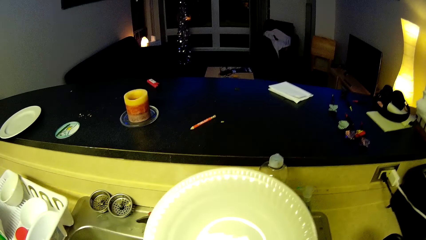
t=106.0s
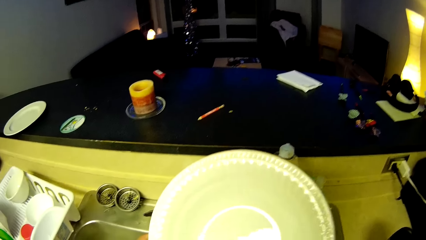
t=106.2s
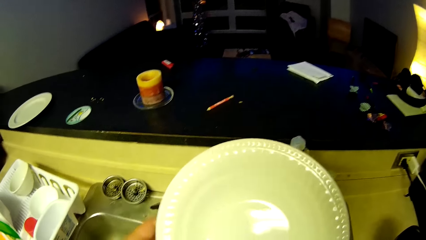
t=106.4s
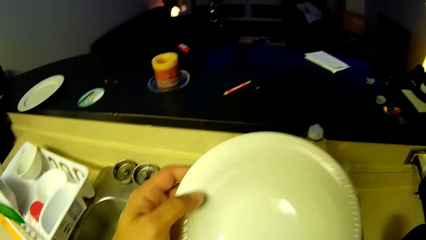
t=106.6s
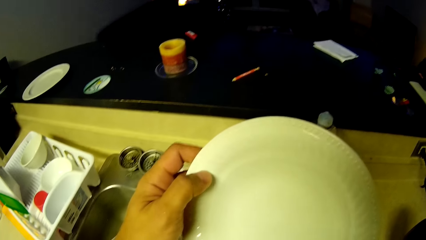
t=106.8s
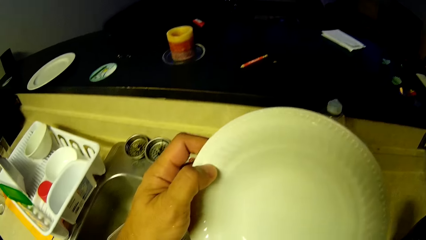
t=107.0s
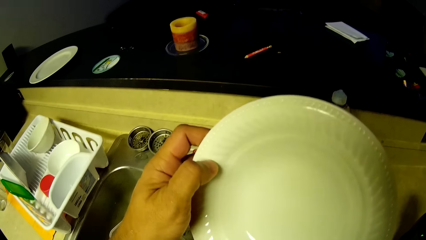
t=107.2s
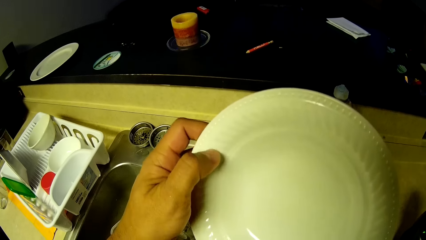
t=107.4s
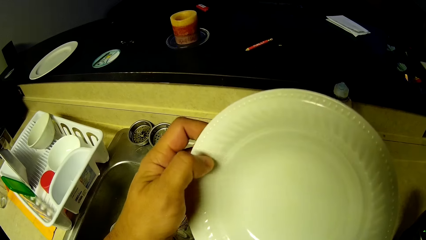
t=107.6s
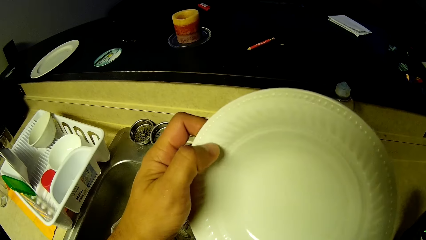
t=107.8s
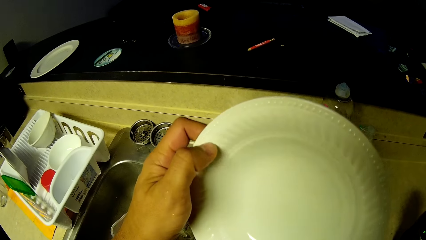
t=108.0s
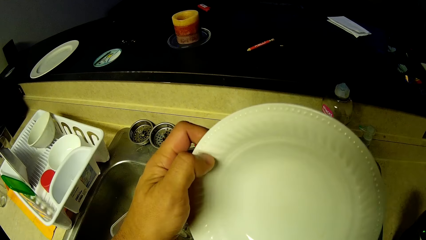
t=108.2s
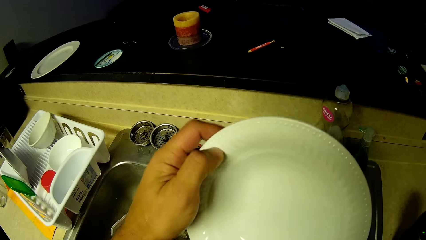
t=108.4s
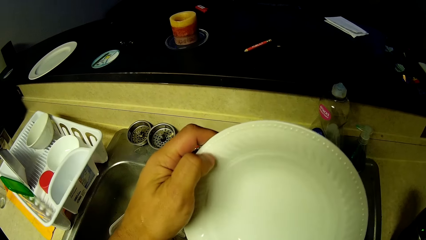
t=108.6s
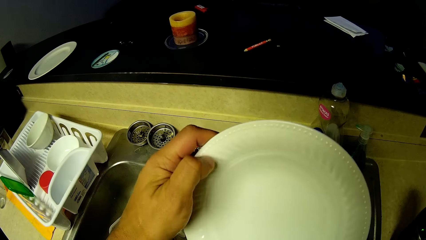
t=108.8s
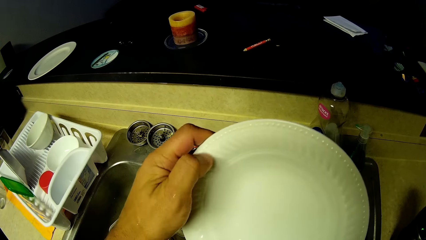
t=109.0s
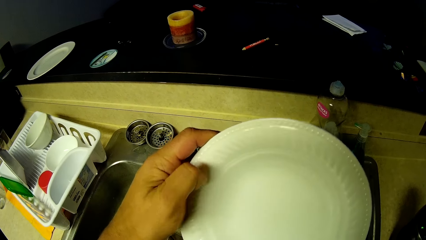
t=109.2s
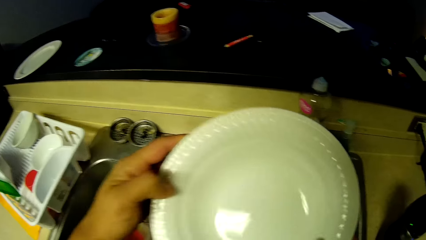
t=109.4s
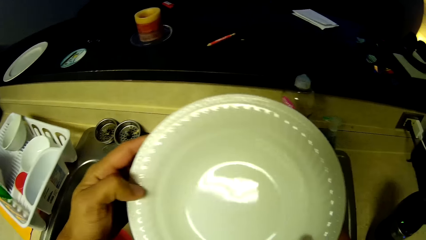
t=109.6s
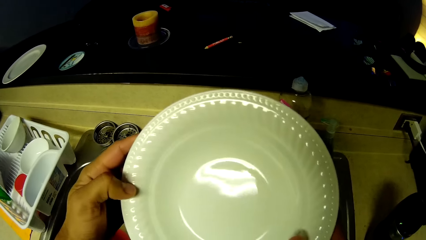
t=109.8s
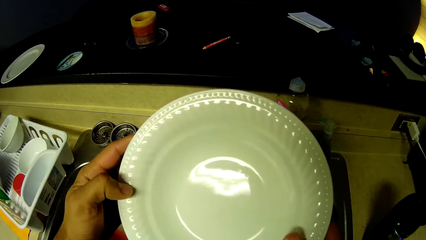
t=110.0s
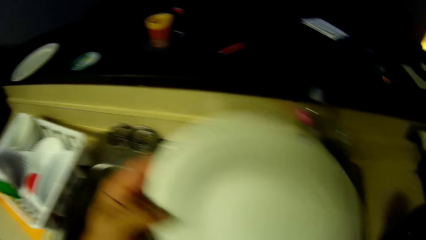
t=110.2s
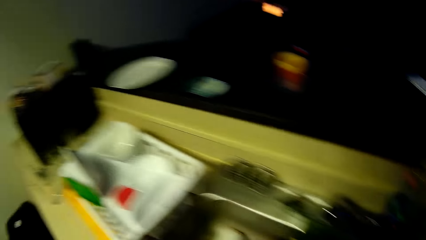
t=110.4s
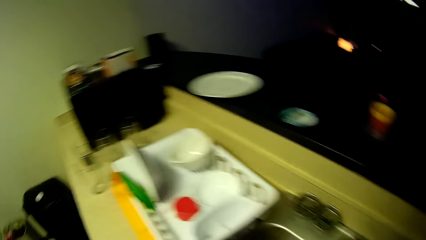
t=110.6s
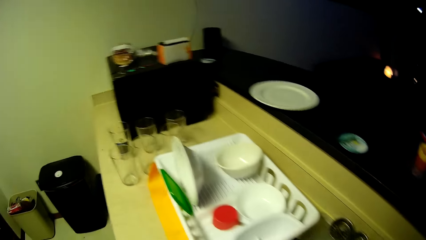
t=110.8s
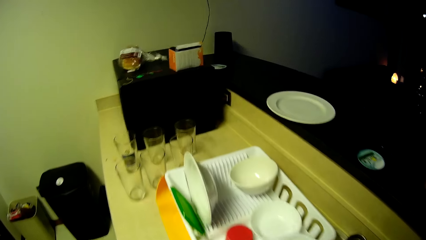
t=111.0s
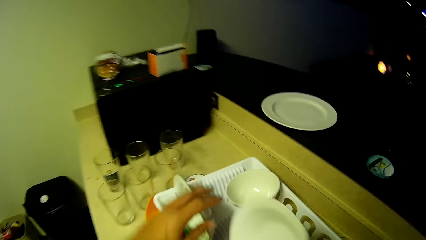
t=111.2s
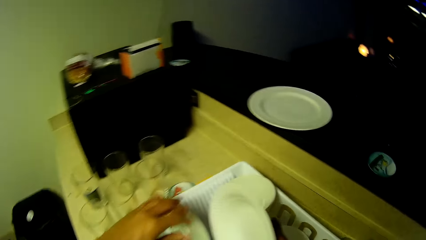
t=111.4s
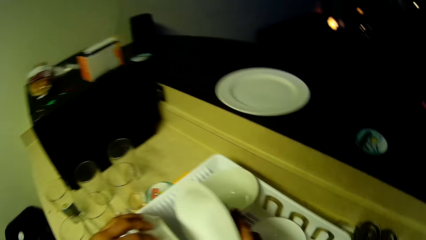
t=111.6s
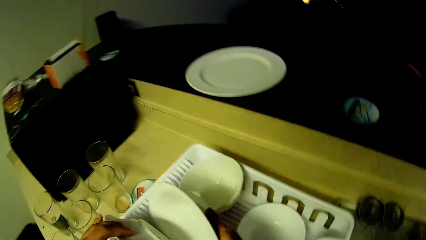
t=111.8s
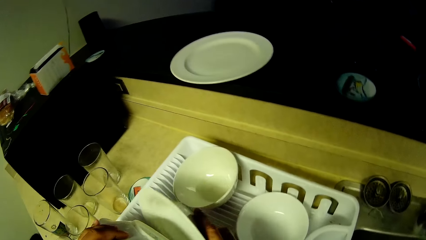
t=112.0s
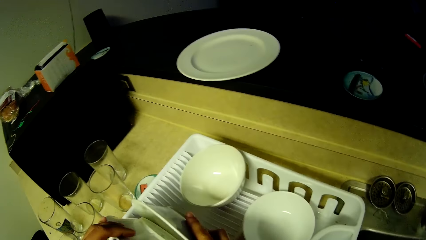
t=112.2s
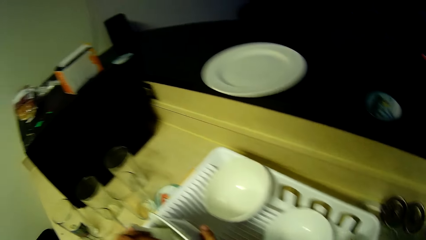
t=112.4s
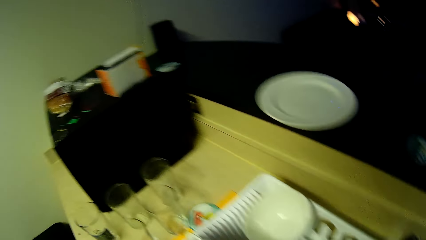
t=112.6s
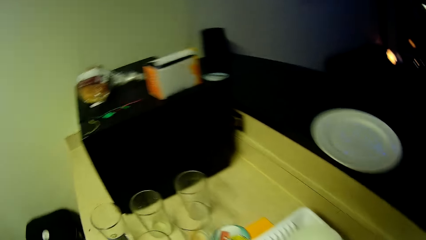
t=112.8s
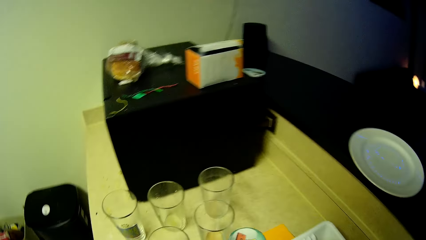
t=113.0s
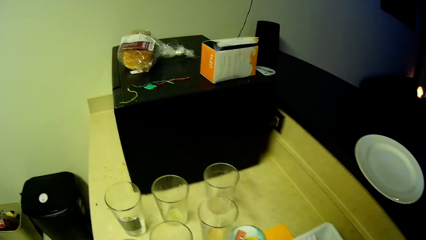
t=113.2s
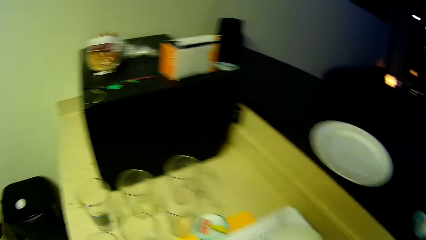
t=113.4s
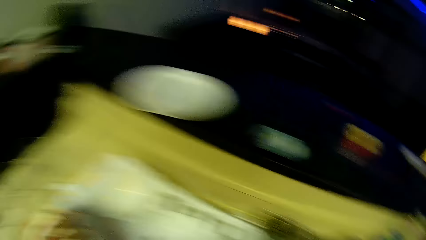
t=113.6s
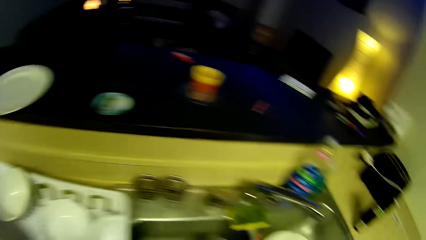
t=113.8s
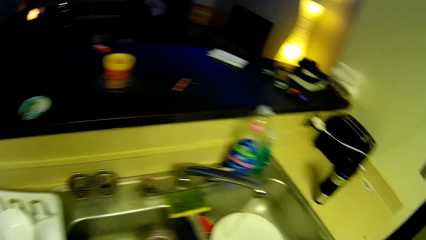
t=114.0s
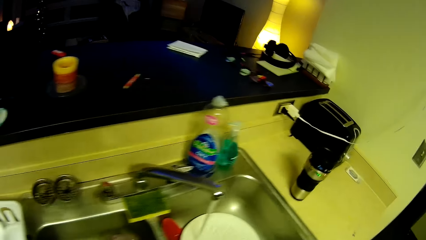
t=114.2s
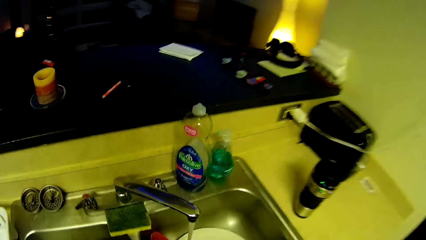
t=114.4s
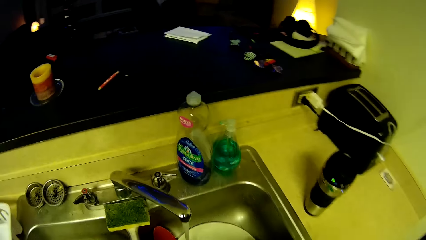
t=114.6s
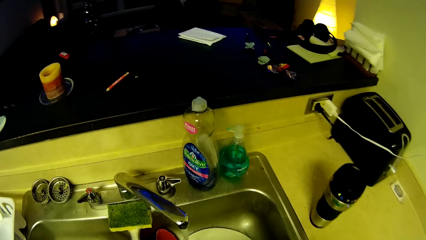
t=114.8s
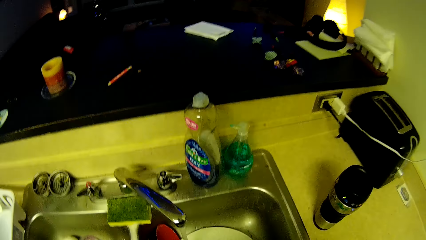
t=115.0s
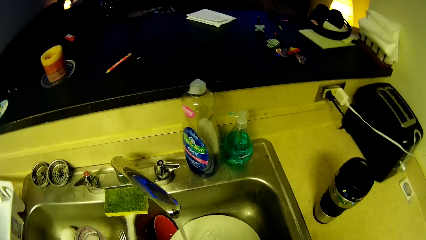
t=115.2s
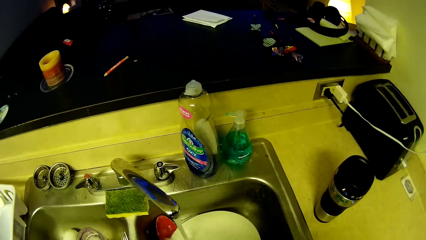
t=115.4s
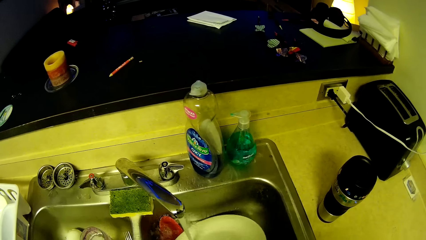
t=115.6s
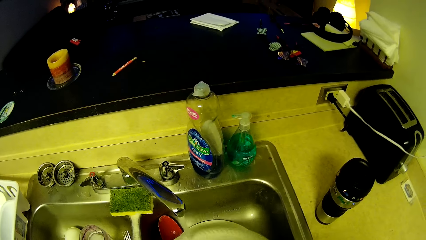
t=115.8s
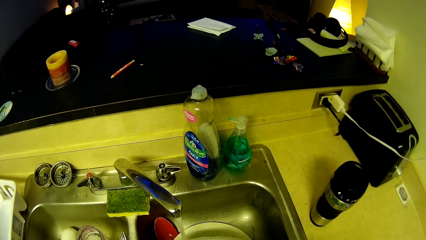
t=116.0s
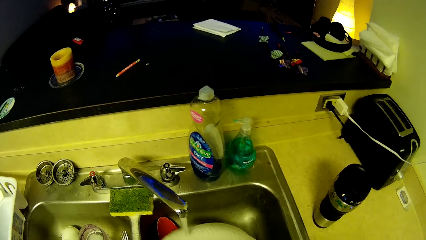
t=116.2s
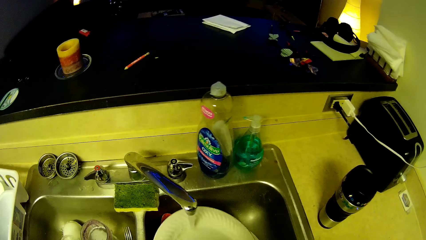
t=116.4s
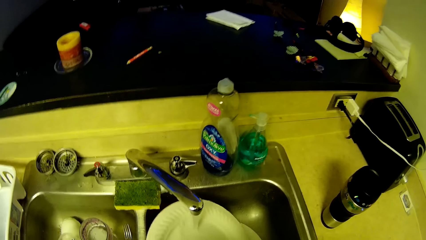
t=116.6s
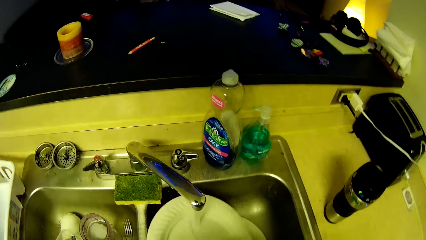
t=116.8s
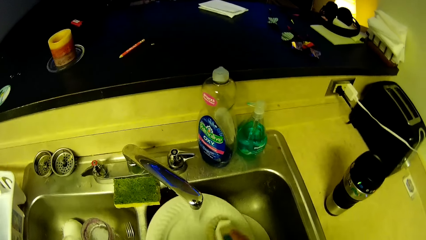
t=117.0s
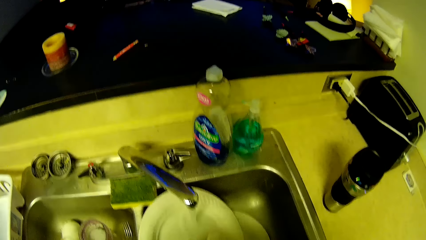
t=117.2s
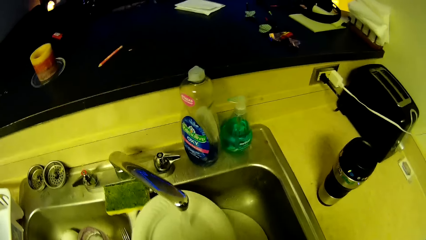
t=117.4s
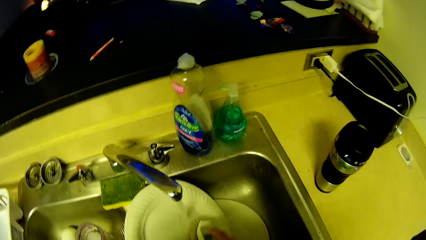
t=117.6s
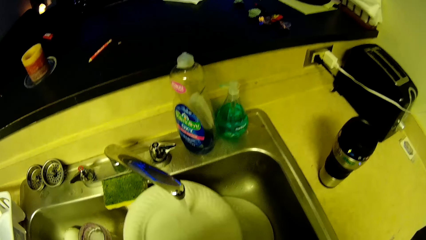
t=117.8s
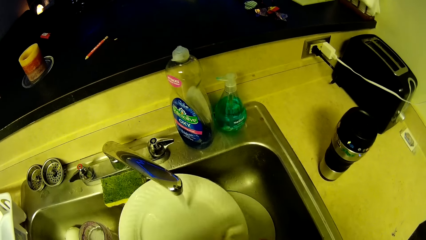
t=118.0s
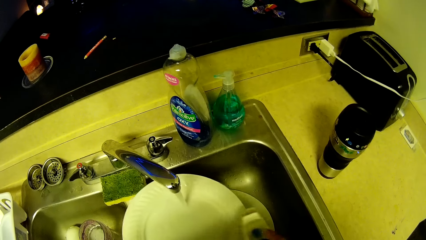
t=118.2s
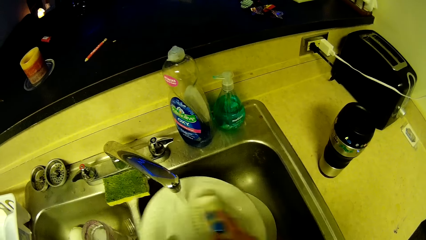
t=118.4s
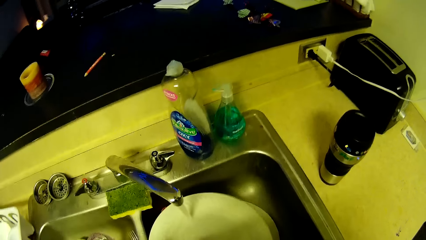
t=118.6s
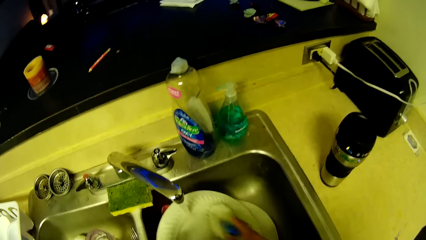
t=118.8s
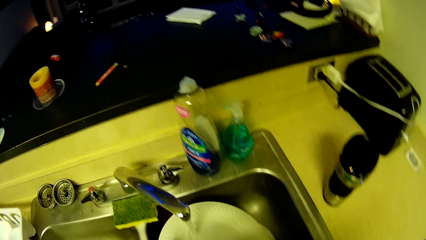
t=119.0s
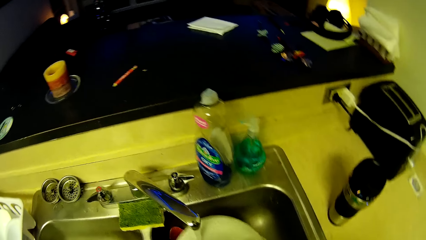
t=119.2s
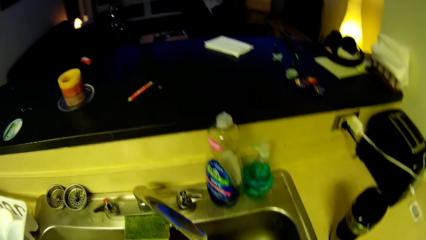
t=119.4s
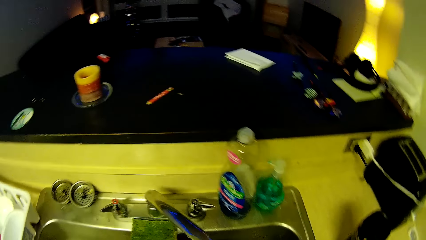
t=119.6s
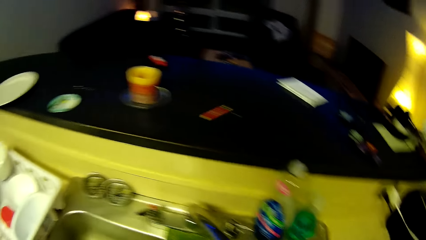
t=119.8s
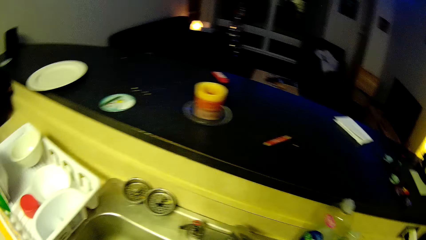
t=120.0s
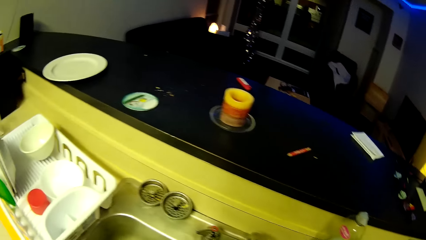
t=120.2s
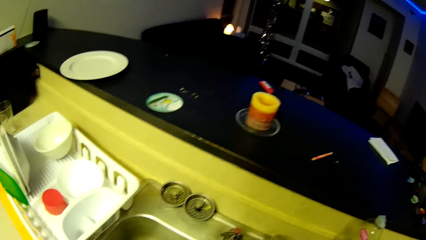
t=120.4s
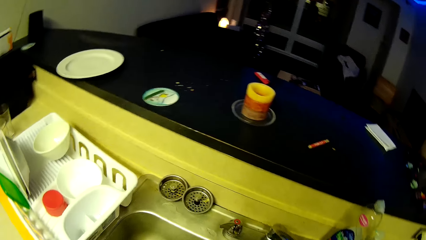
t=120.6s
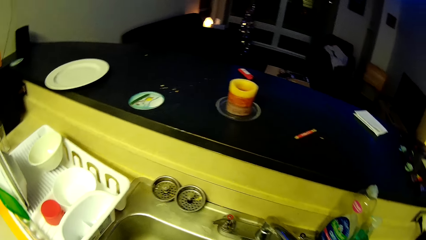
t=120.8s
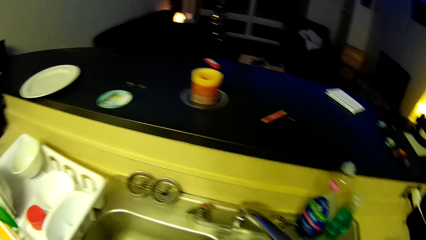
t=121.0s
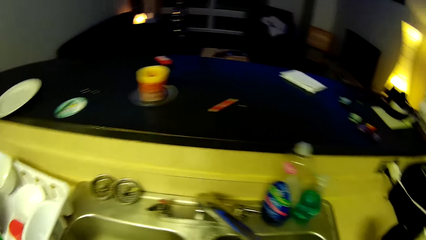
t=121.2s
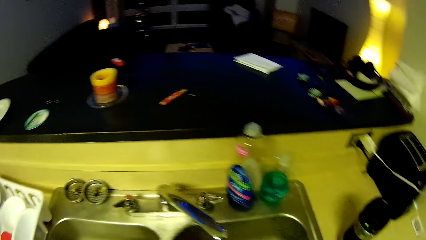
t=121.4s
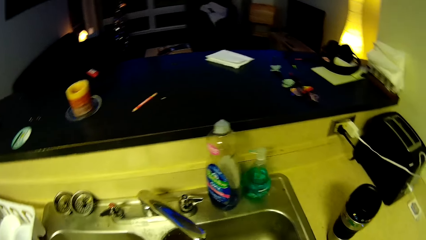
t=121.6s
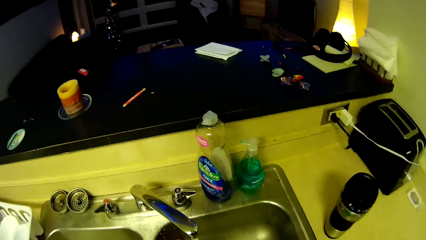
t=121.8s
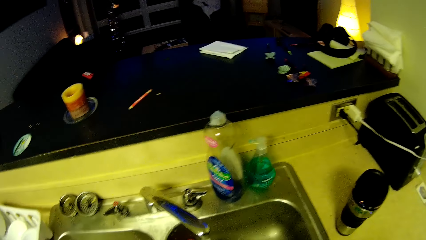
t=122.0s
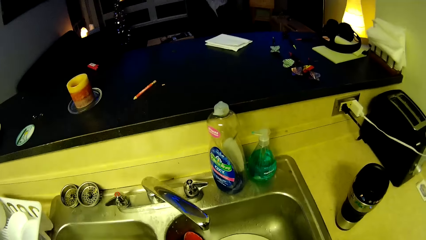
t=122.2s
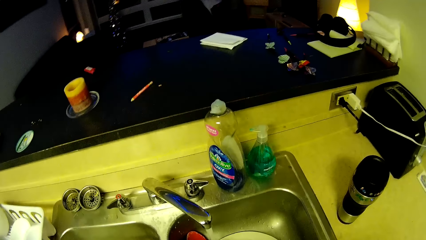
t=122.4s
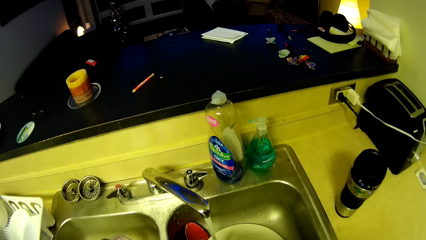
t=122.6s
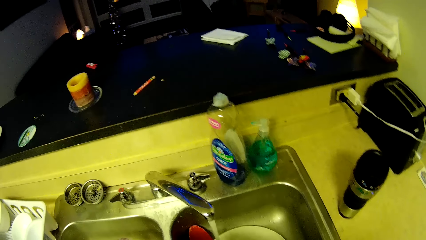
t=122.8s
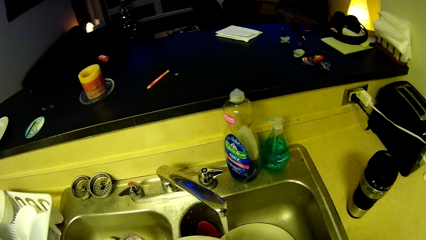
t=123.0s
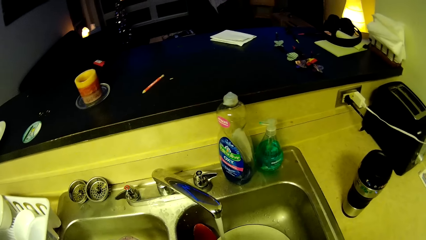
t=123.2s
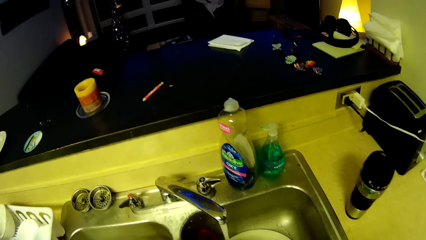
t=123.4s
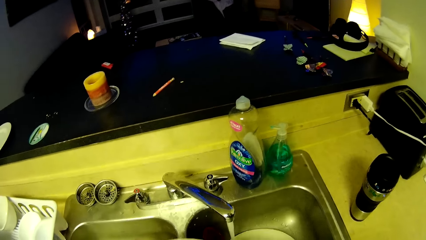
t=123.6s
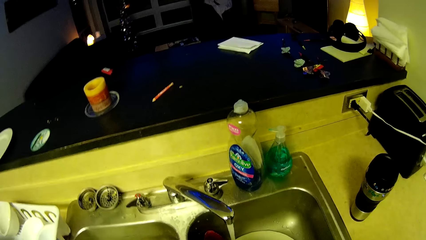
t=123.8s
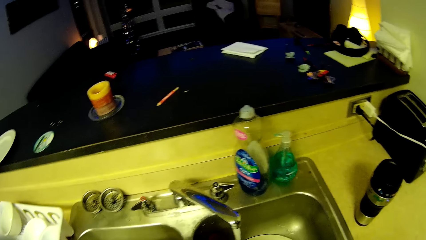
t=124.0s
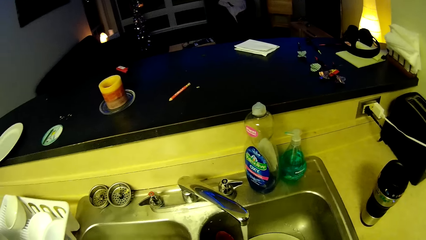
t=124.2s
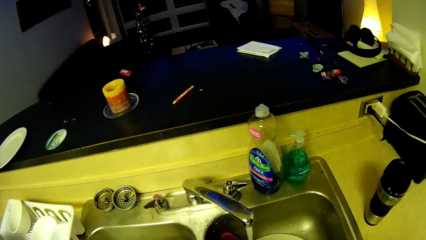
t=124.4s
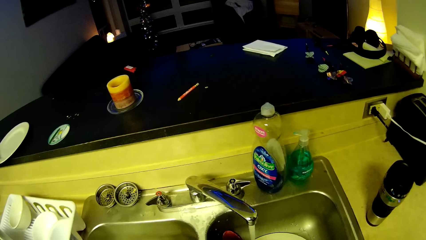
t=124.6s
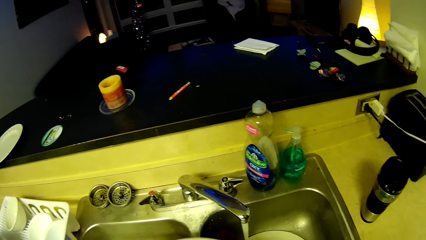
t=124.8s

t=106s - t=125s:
The camera wearer rubs a plate with a finger. He walks towards a kitchen counter. He drops the plate in the plate drainer. He walks towards a sink. He picks up a plate from the sink. He washes another plate in his left hand with a sponge in his right hand and running water. He looks around a room.
